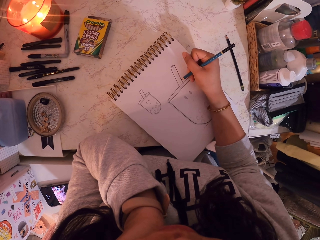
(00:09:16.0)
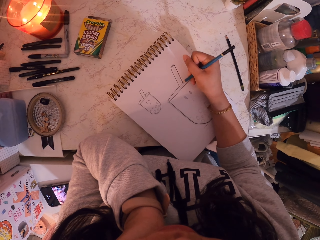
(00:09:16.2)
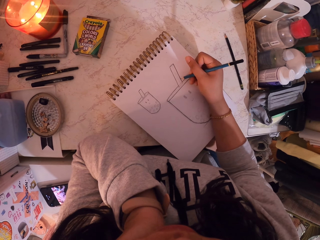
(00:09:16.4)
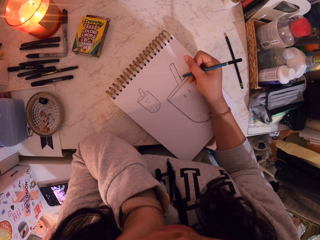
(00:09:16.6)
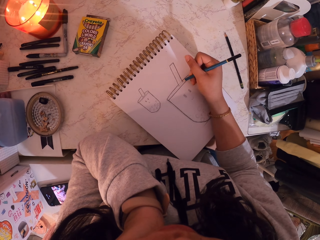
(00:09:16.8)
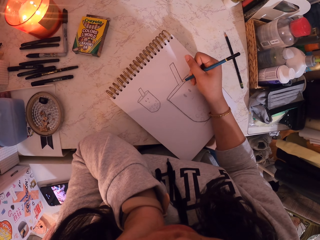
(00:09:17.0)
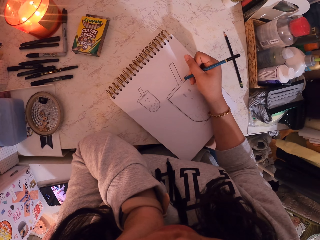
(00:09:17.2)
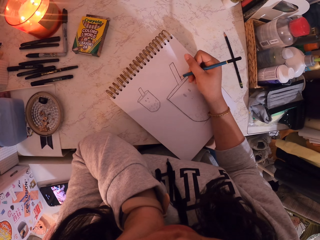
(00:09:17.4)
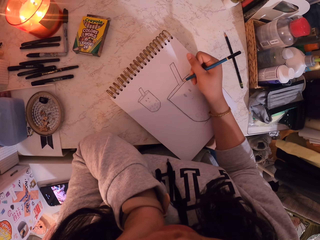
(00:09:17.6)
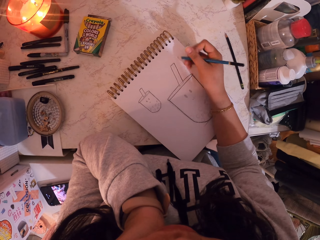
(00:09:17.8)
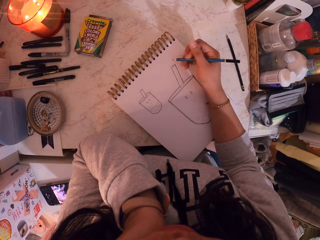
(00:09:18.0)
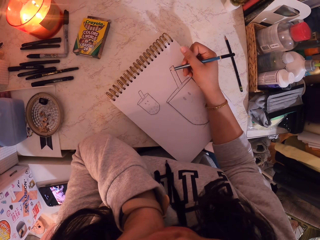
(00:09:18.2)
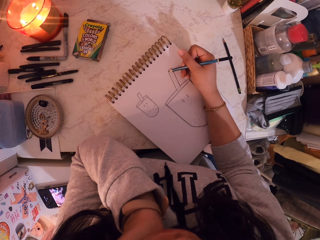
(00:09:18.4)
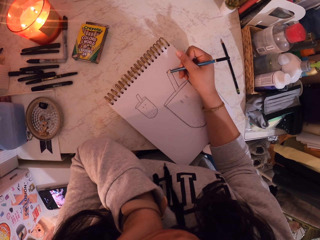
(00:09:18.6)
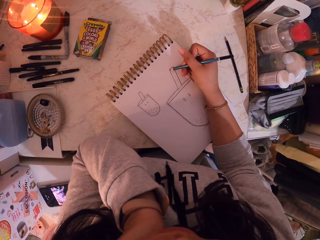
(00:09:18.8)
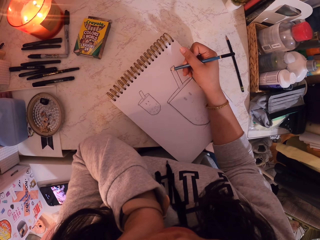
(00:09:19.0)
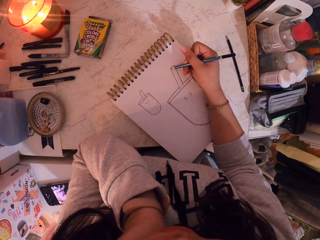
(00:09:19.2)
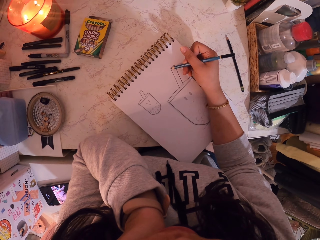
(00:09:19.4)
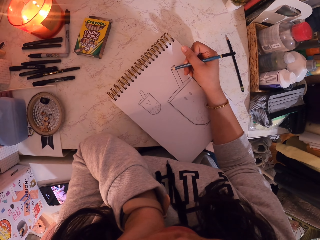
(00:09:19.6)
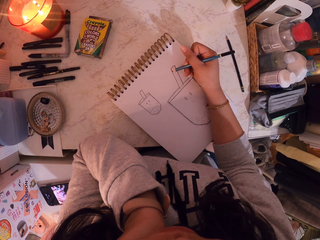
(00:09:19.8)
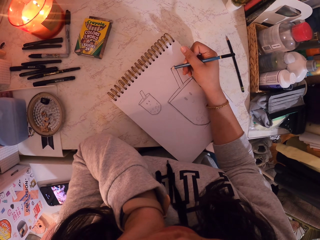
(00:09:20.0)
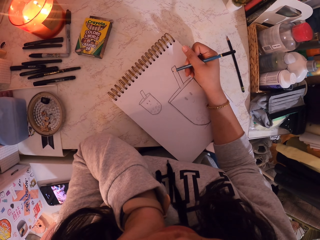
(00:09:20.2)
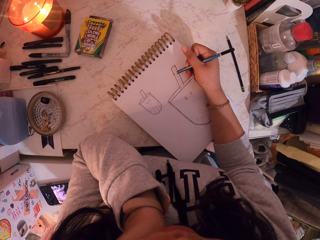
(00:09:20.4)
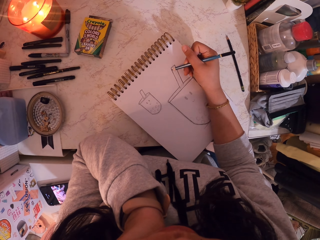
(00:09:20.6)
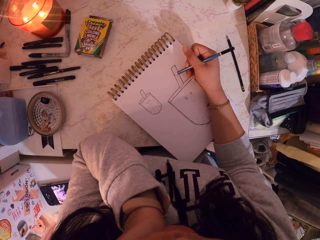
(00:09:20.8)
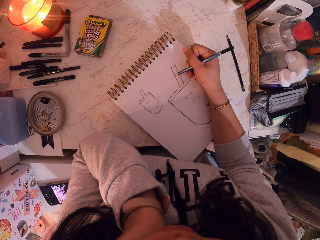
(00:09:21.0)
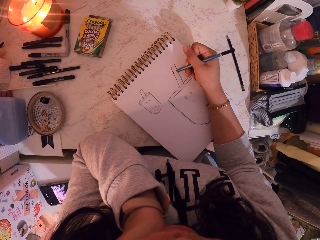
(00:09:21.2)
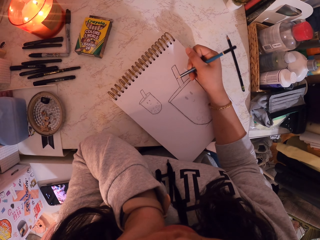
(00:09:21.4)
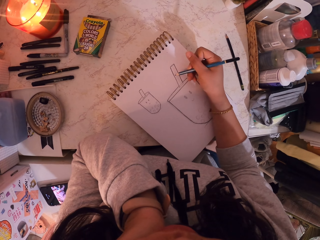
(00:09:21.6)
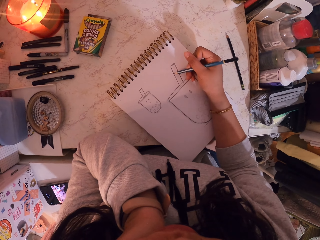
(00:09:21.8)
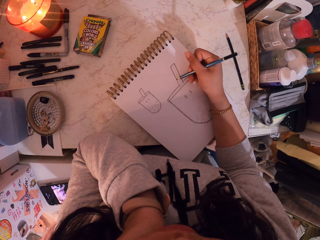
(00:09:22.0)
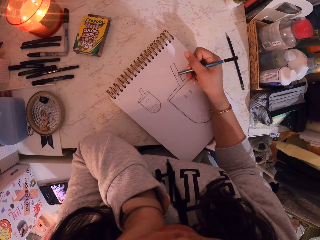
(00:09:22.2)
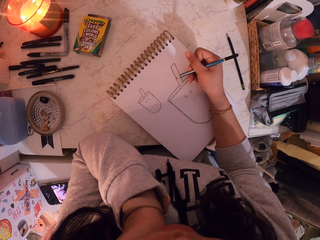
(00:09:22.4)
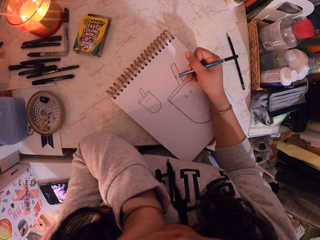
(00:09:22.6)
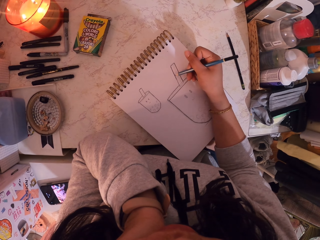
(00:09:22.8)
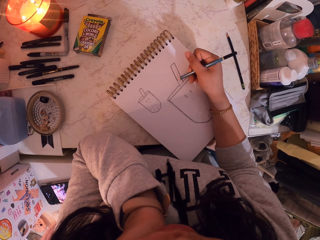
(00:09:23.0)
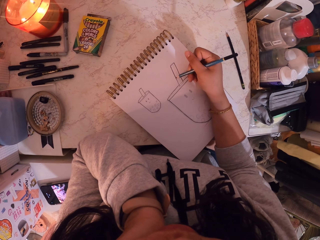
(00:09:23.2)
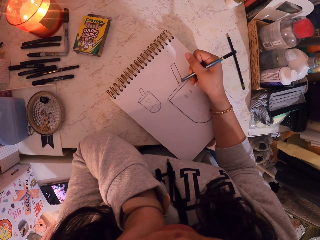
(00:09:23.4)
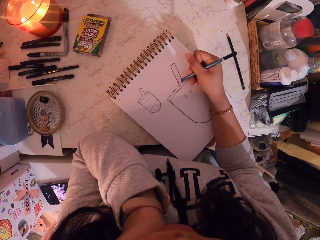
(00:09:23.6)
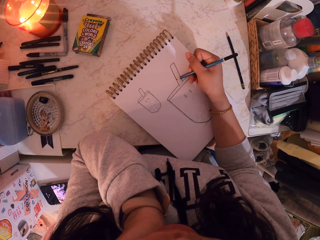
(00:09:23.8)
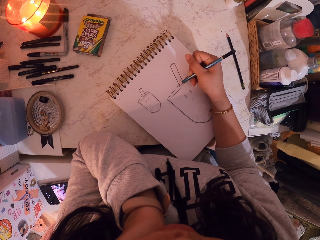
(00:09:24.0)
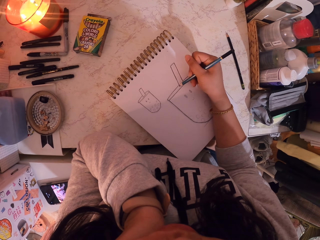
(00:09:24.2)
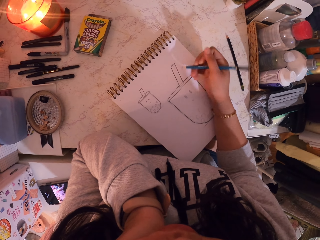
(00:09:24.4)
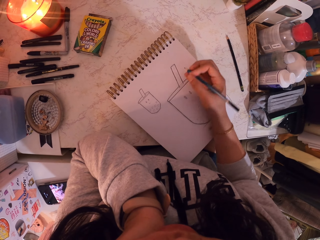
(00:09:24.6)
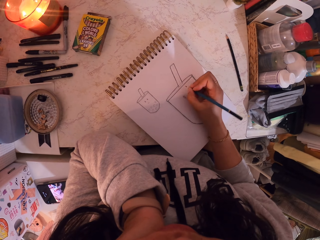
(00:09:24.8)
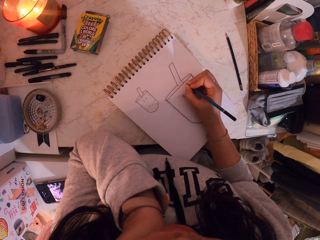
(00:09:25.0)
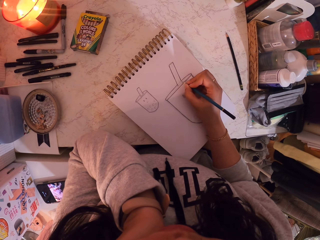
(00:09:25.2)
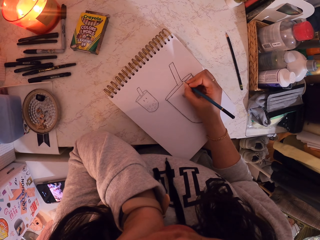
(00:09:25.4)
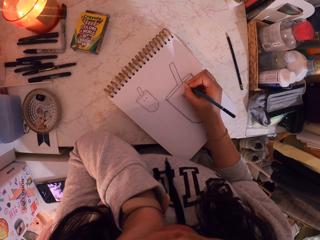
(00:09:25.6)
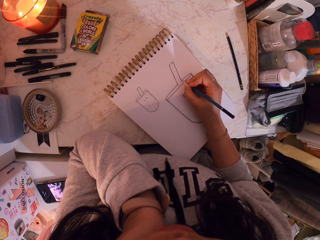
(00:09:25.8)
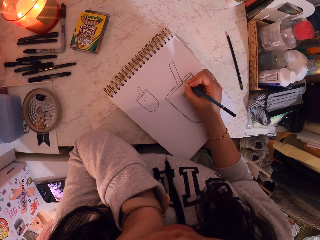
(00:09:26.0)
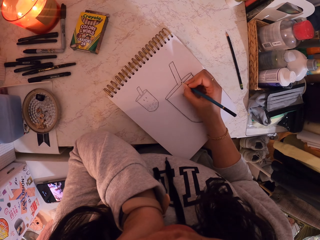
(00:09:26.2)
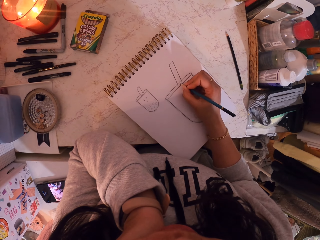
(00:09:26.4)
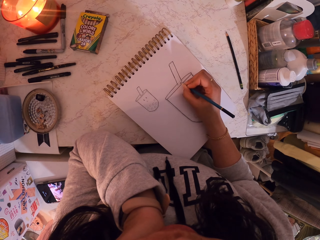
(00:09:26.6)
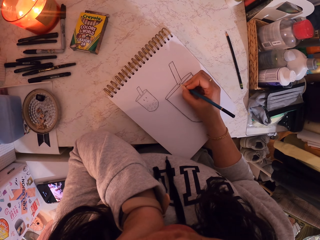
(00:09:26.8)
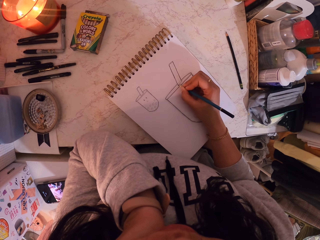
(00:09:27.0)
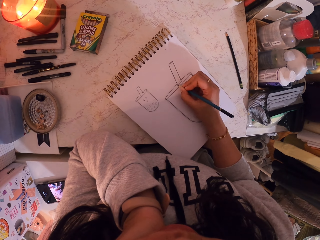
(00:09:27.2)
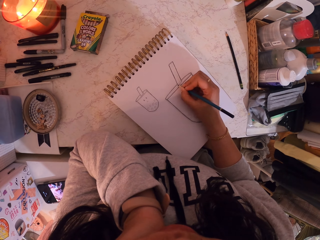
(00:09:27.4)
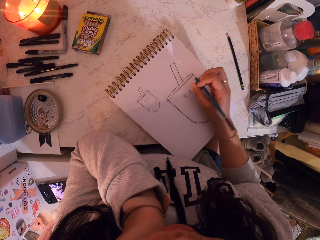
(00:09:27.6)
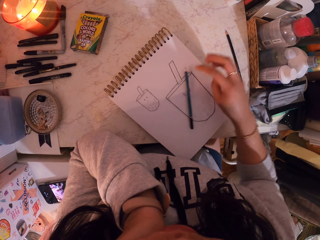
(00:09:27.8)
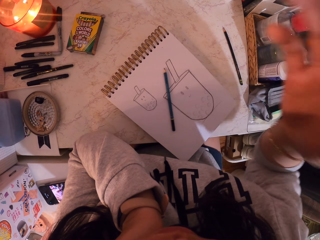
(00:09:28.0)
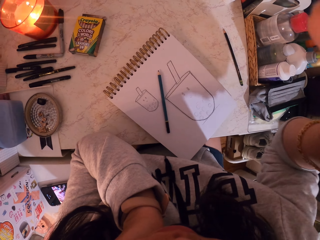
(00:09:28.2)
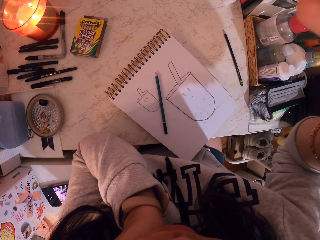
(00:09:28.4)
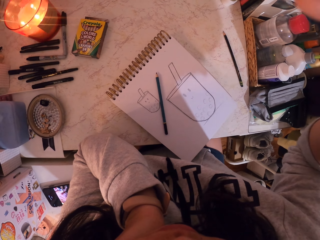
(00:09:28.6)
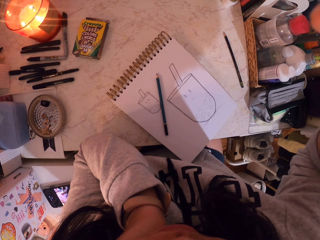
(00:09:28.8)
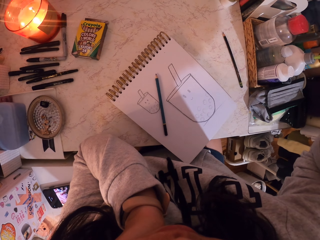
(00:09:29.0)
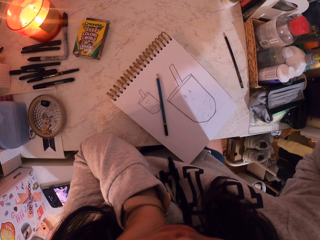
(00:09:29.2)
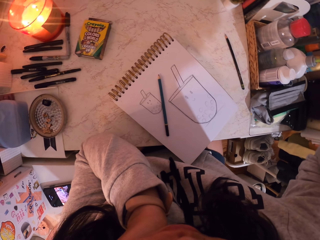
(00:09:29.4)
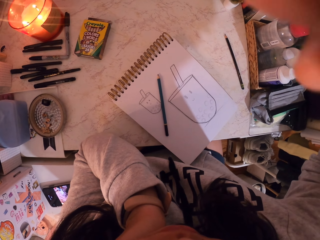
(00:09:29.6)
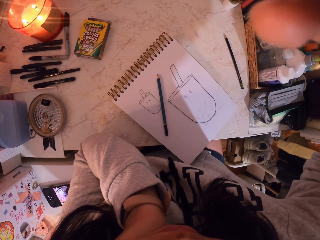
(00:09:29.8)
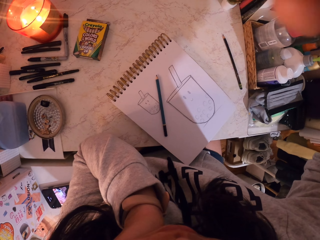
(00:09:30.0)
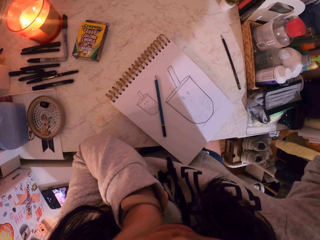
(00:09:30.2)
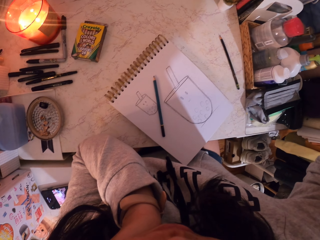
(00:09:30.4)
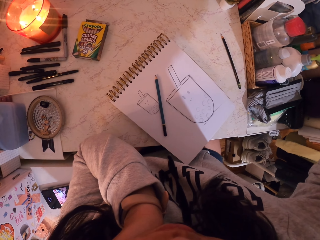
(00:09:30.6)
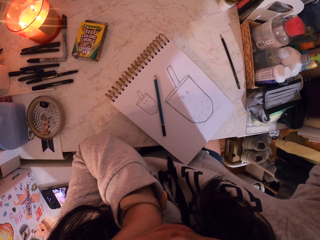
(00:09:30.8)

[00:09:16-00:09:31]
The camera wearer draws going down. They shift to the left part of the drawing art. They draw going down. They draw going down again. They shift to the middle part of the drawing art. They draw to the middle part. They drop down the pencil. They place the pencil on the notebook. They raise up the right hand. They touch the camera.
